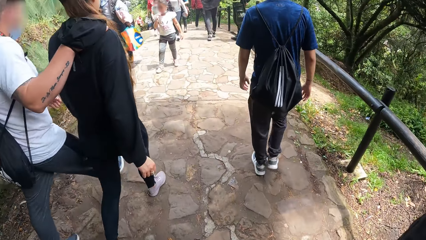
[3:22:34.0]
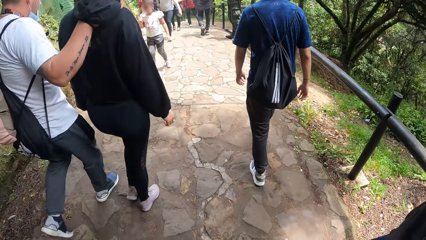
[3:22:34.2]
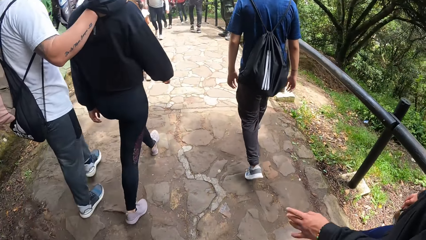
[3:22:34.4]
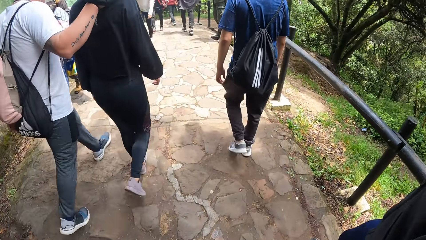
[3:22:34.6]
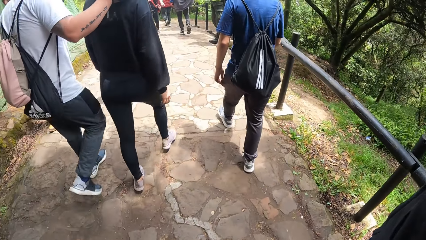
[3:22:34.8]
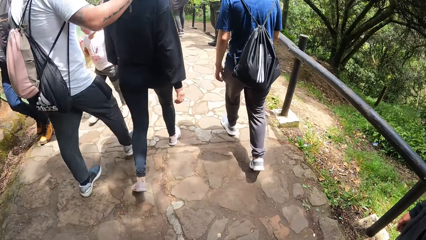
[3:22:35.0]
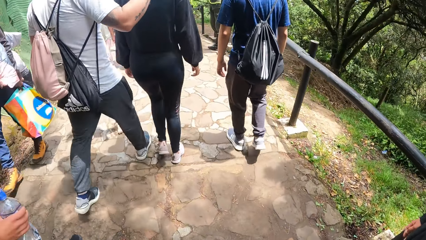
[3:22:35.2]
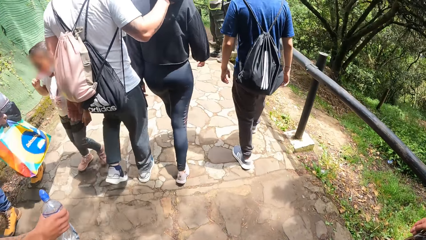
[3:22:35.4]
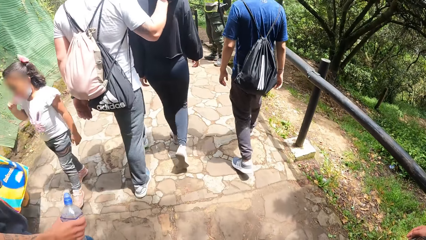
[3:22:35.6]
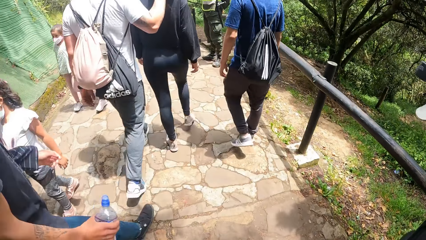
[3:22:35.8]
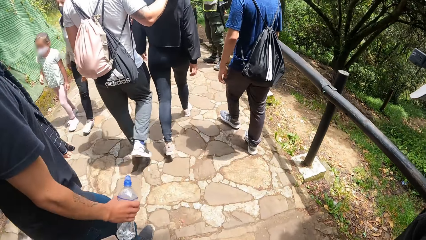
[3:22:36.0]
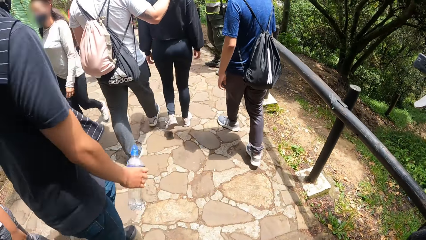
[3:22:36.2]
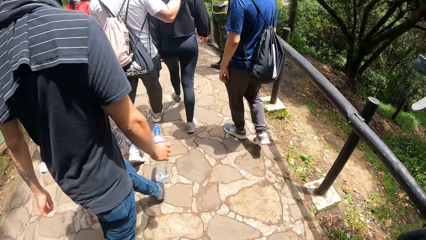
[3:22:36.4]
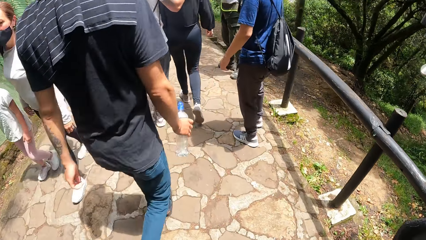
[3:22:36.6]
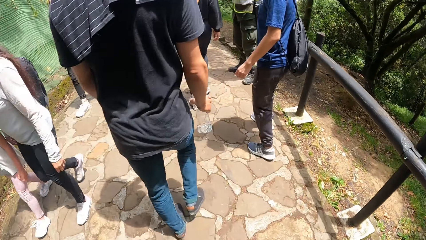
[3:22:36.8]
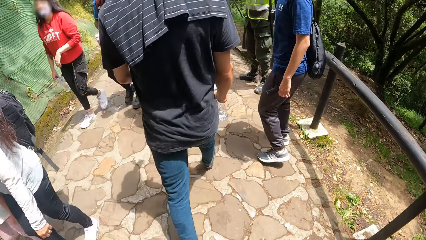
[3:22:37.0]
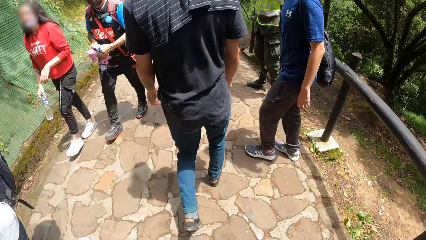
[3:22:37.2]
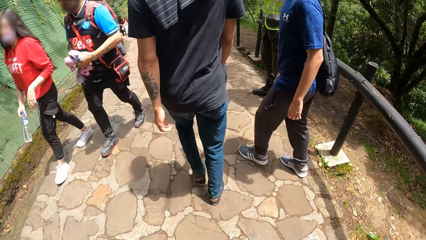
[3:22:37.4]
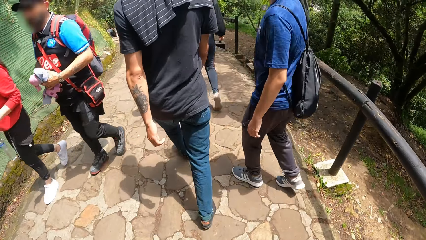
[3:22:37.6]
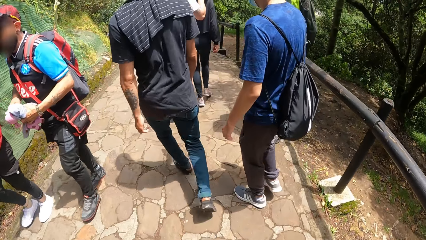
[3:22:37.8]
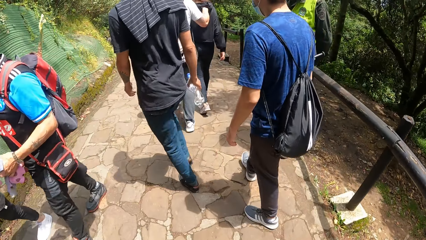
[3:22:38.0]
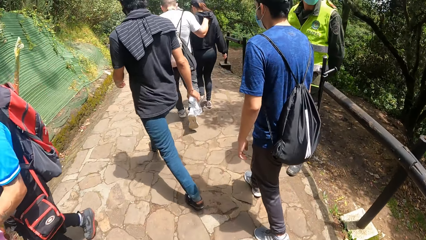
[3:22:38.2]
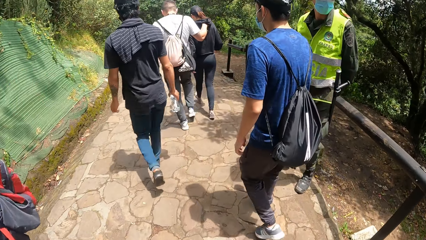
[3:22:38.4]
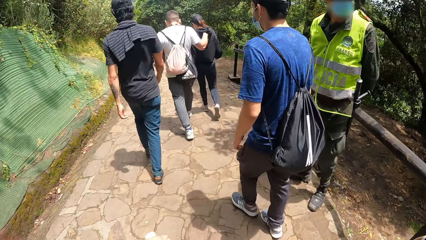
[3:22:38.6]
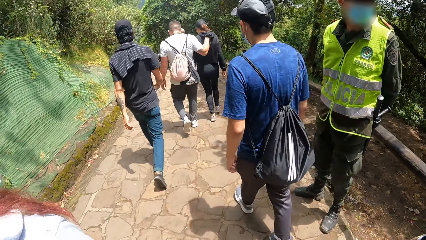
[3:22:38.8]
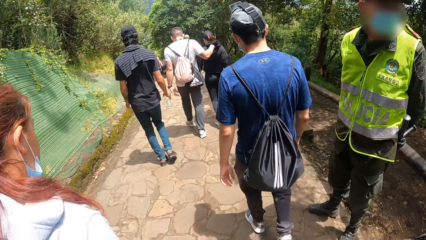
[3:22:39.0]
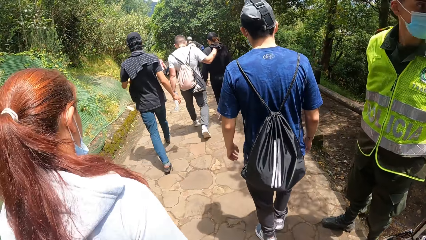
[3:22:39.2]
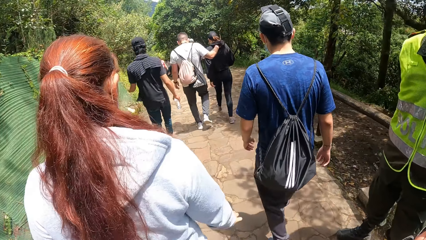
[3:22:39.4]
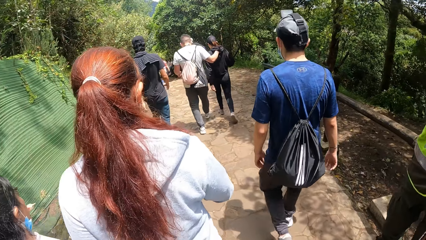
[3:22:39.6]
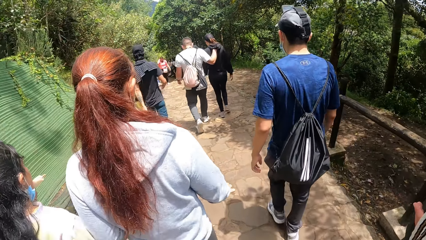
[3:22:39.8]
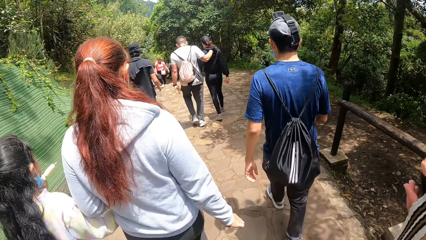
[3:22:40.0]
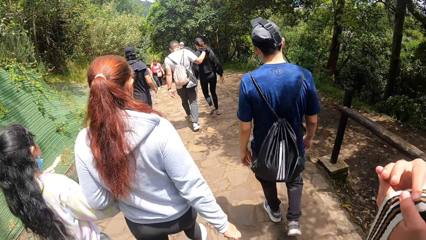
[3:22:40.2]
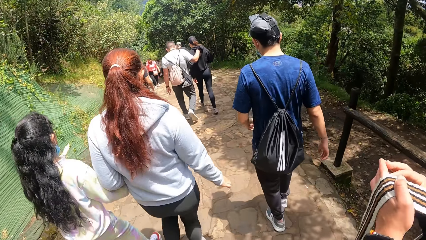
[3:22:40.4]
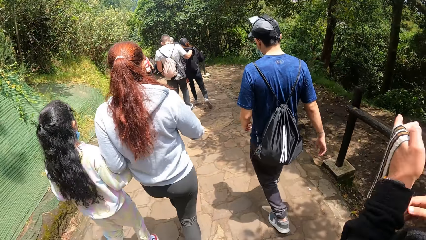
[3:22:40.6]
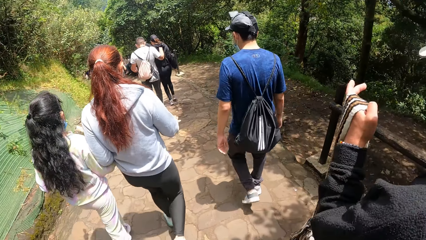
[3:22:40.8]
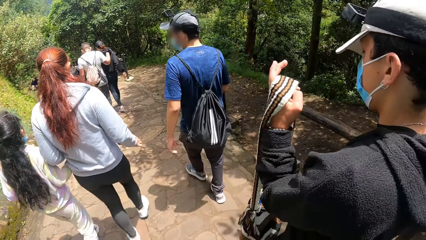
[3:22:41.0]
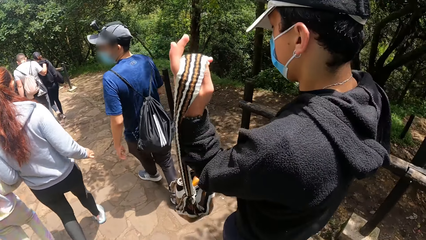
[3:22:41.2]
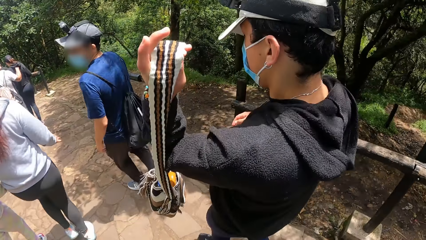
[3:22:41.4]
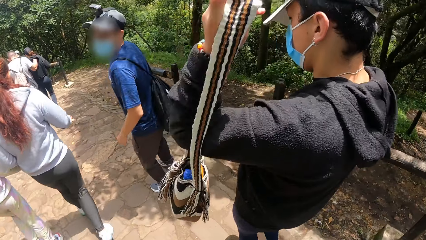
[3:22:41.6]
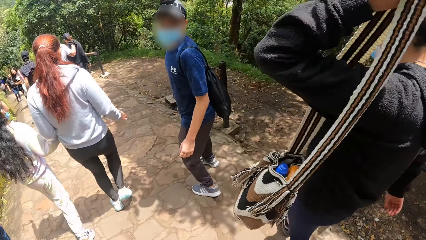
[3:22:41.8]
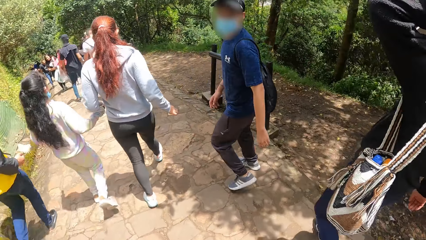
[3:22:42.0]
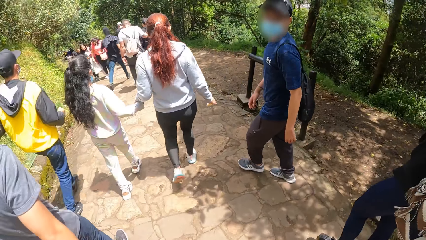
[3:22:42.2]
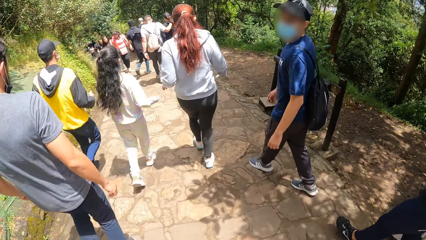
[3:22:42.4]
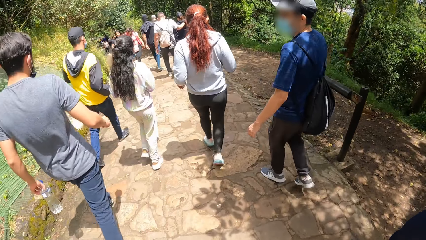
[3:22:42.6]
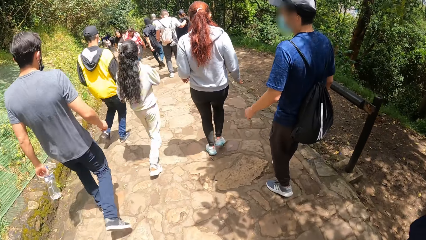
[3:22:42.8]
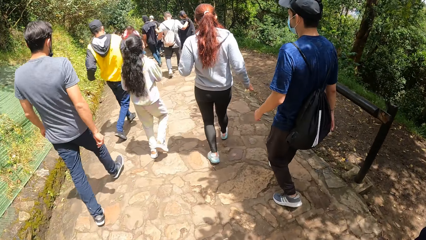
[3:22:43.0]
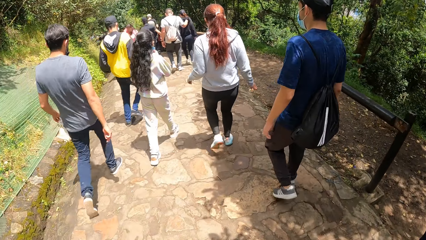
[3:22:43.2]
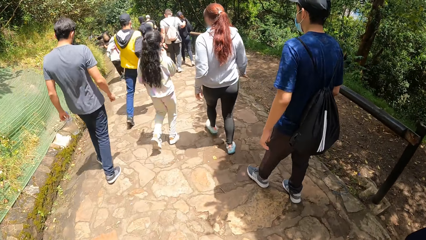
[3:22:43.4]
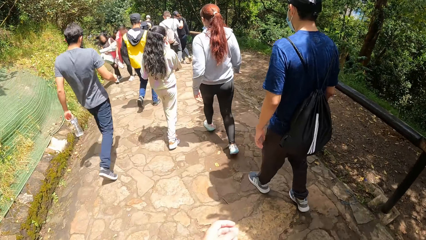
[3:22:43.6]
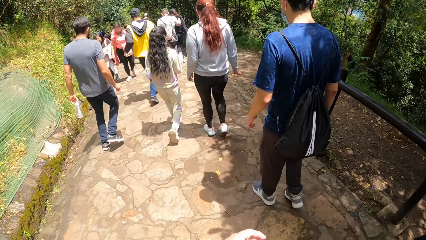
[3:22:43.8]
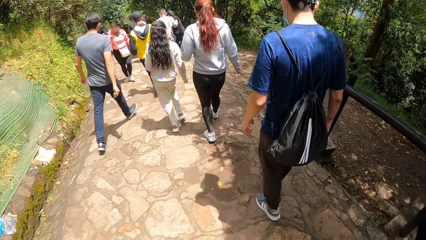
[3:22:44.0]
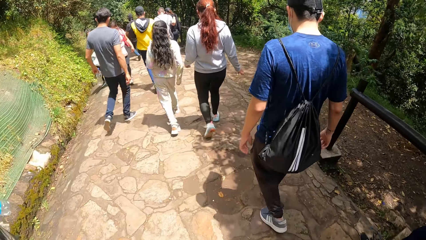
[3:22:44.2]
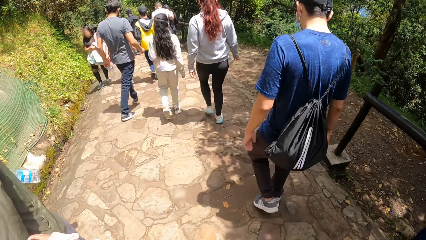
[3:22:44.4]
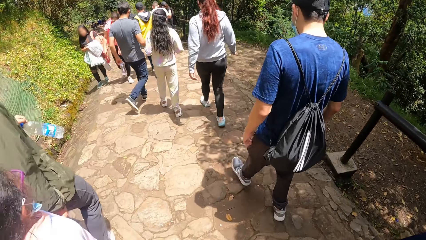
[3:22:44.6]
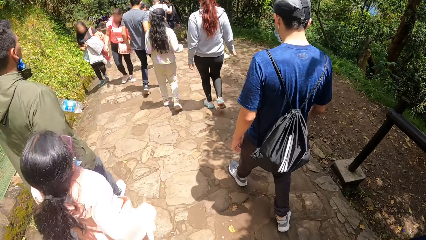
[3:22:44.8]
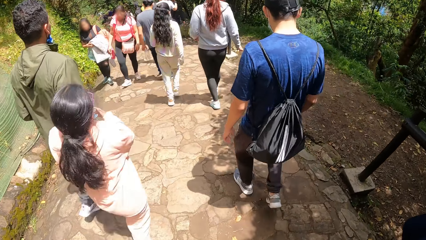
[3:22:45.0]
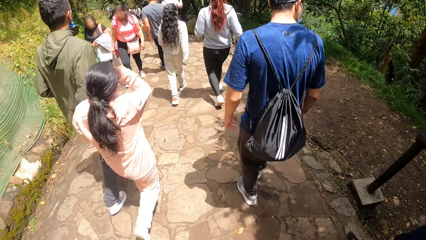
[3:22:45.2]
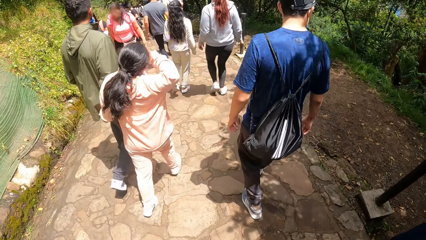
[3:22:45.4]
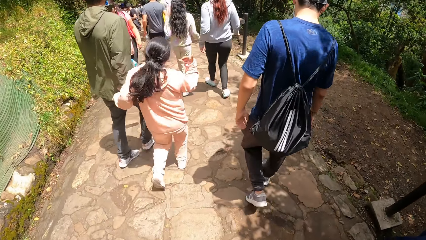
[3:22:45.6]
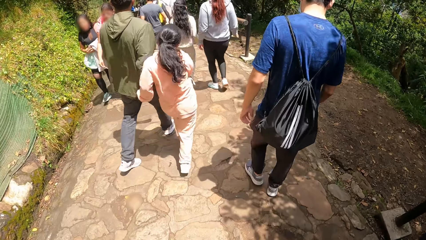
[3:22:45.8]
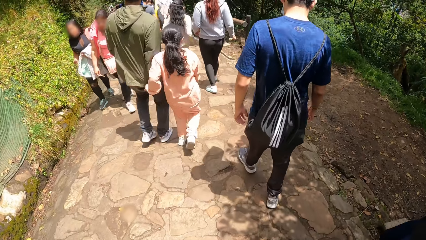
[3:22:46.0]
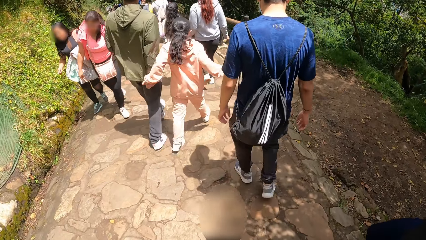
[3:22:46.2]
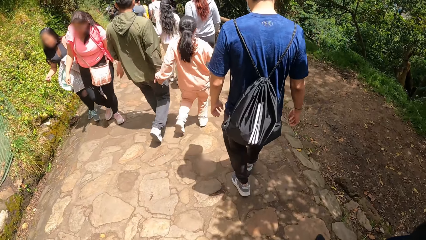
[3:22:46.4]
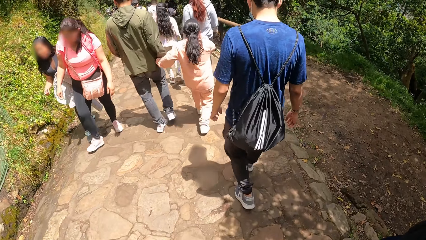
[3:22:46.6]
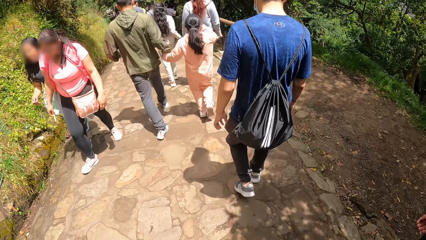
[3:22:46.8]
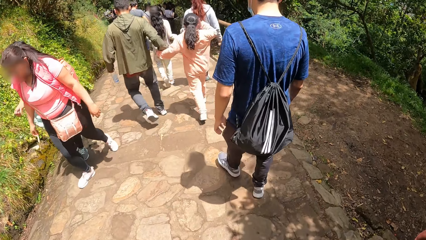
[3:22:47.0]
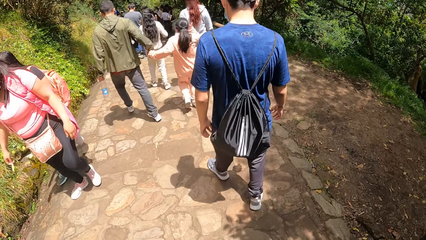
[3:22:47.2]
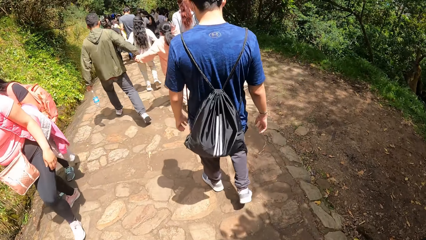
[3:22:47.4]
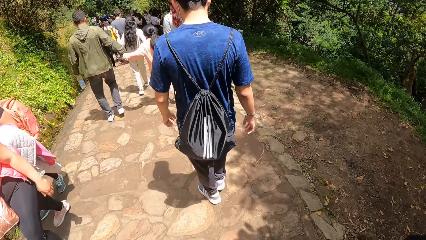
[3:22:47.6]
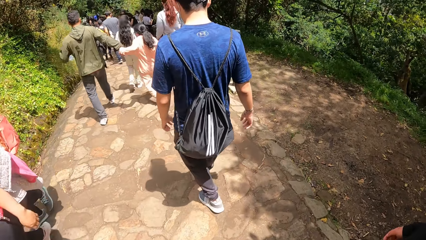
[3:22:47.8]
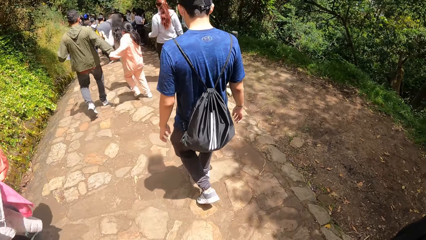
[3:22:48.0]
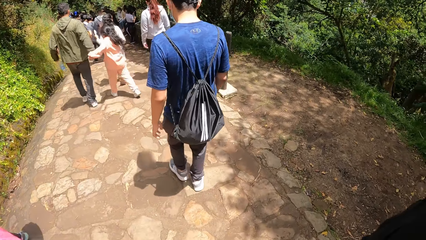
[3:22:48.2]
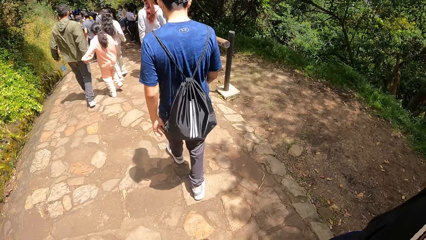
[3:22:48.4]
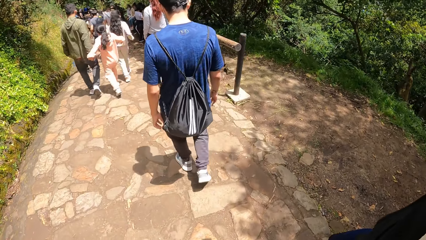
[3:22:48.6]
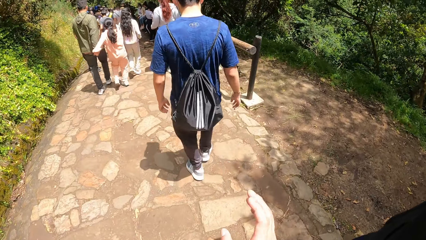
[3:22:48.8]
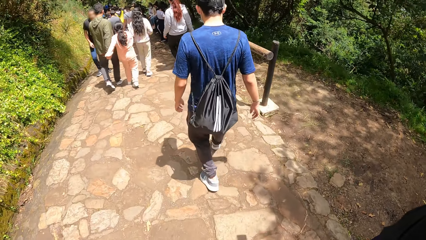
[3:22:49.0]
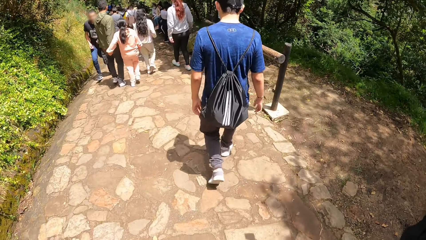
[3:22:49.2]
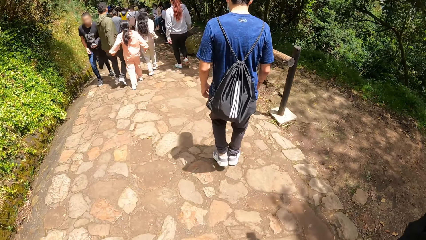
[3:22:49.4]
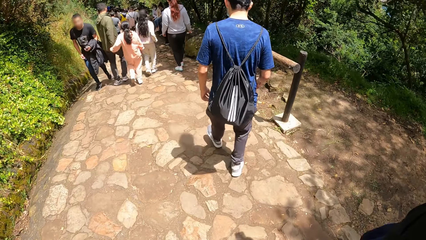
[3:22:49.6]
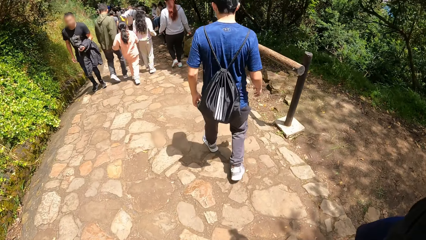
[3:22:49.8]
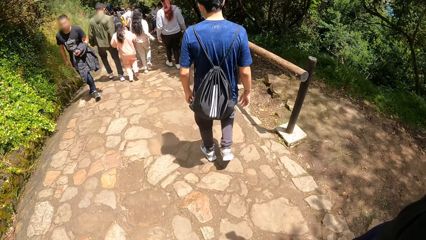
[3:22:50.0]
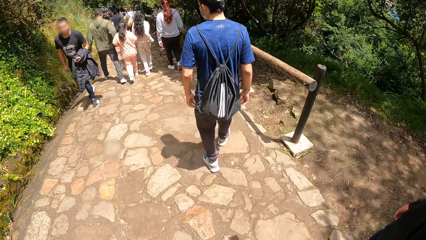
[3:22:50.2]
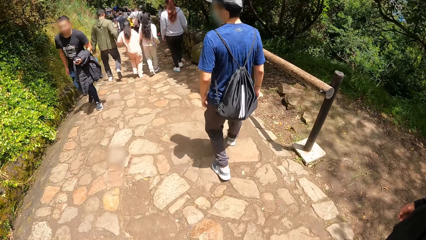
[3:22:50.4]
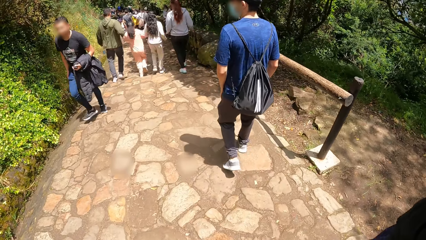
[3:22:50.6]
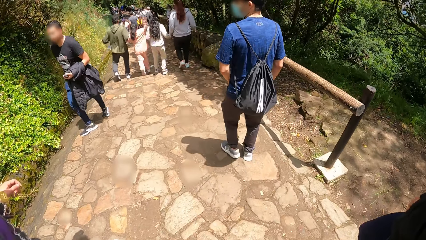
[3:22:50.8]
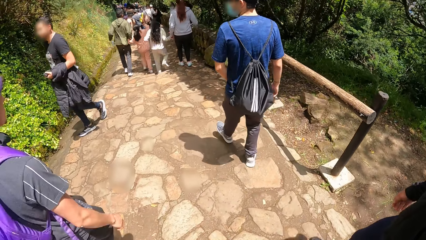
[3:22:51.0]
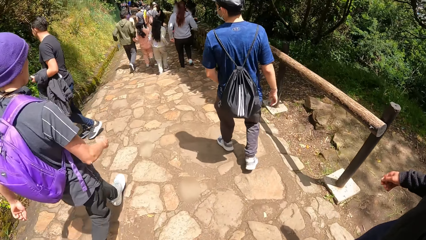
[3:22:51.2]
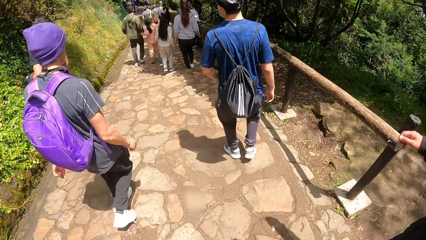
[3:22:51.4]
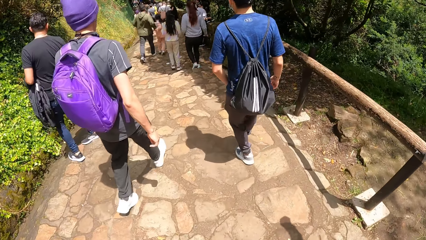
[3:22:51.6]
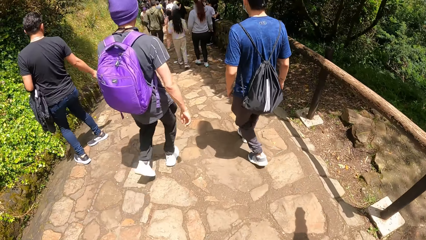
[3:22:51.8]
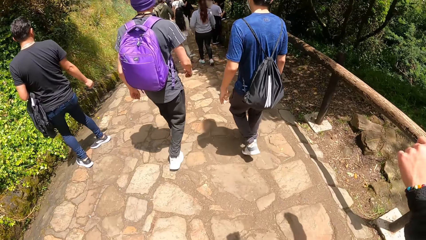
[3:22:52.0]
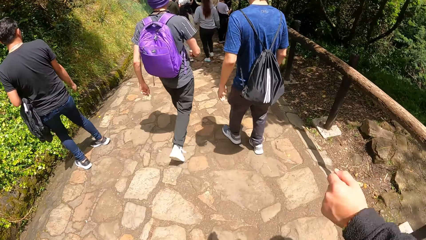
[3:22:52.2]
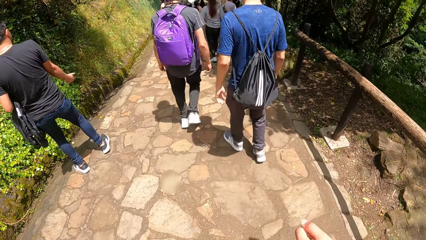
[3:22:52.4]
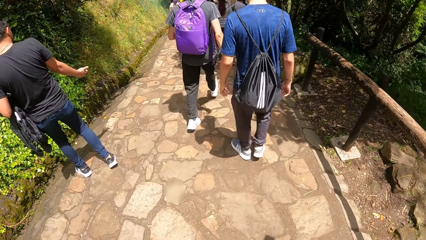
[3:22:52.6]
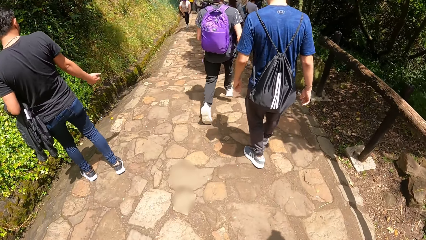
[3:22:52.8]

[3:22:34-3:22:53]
A man raises the left hand. The camera wearer descends the stairs. Another man looks around and descends the stairs. The first man adjusts the bag on his back with his hands and wears the bag on the shoulder. The other man looks around and descends the stairs.
